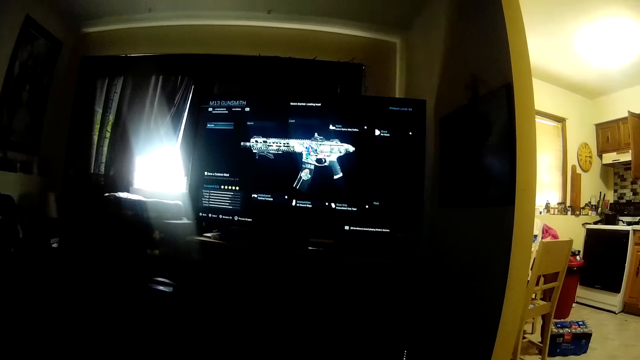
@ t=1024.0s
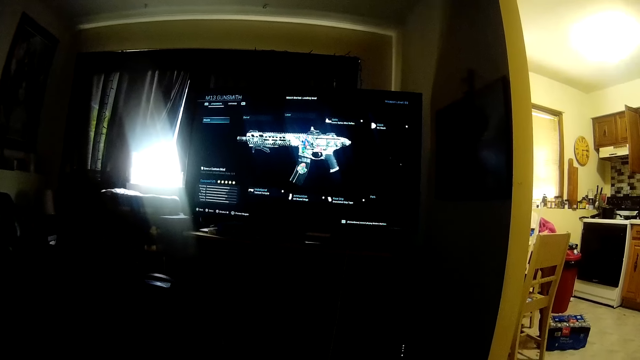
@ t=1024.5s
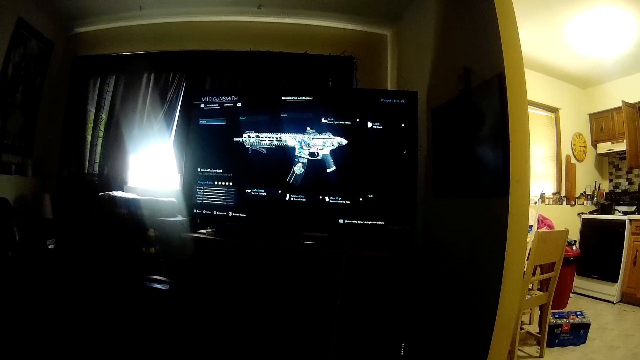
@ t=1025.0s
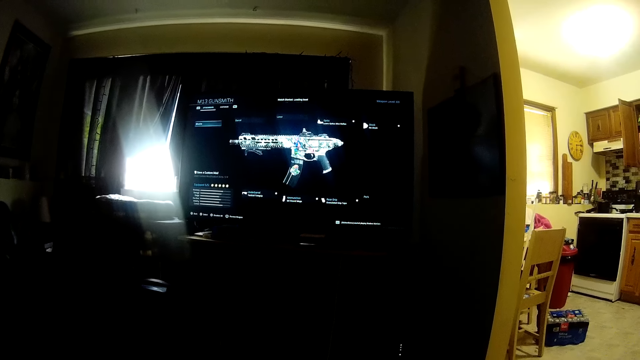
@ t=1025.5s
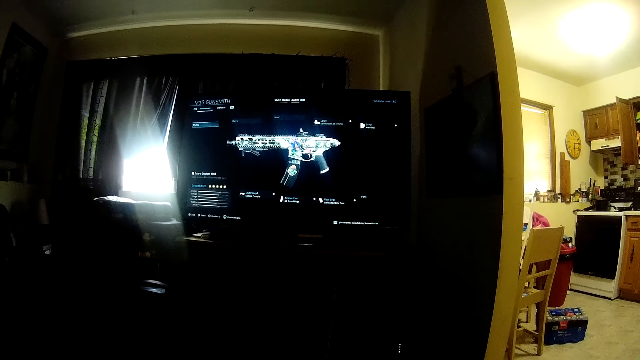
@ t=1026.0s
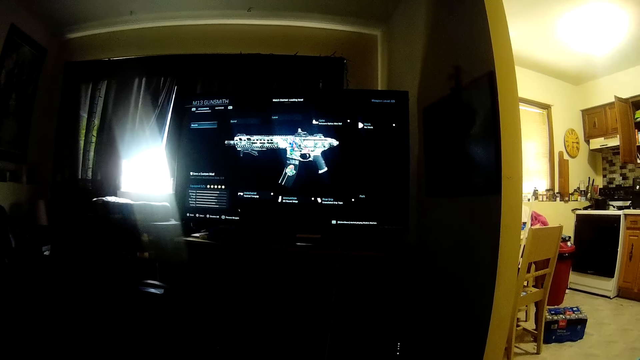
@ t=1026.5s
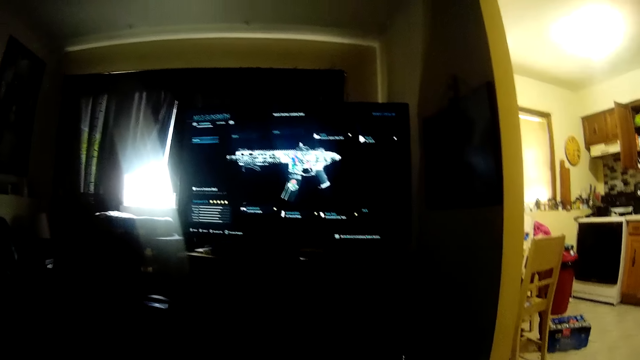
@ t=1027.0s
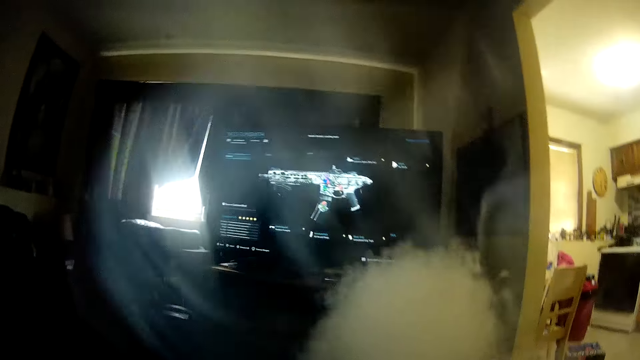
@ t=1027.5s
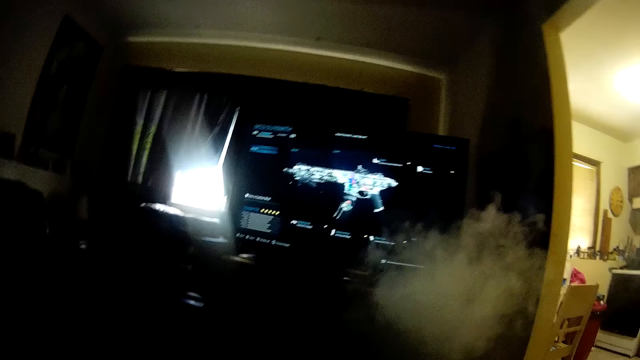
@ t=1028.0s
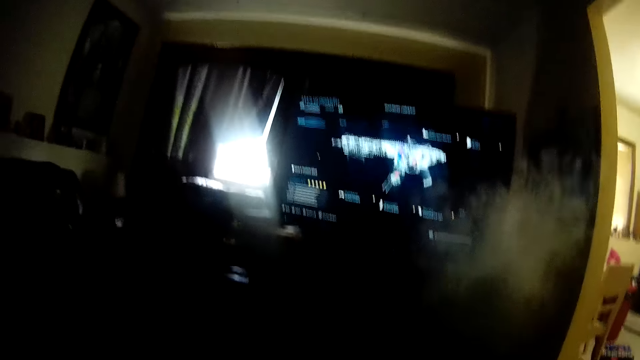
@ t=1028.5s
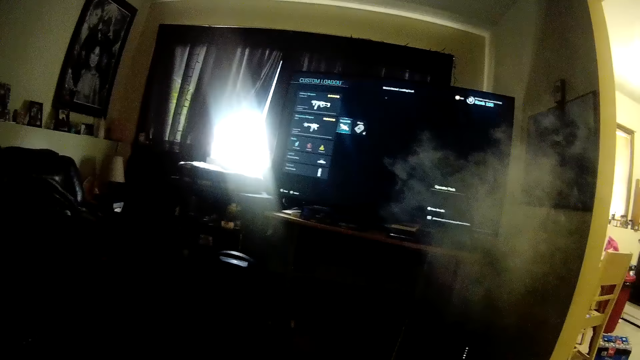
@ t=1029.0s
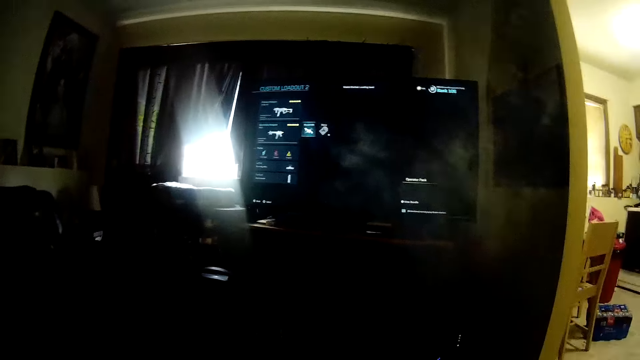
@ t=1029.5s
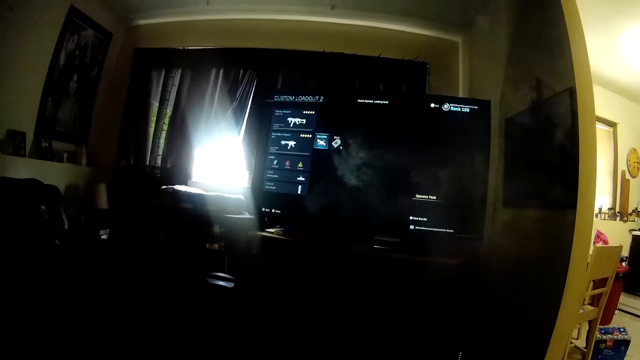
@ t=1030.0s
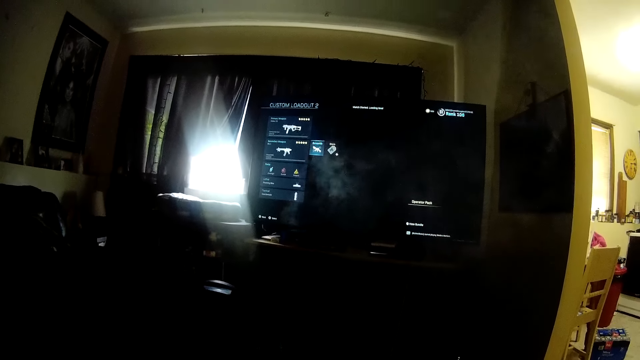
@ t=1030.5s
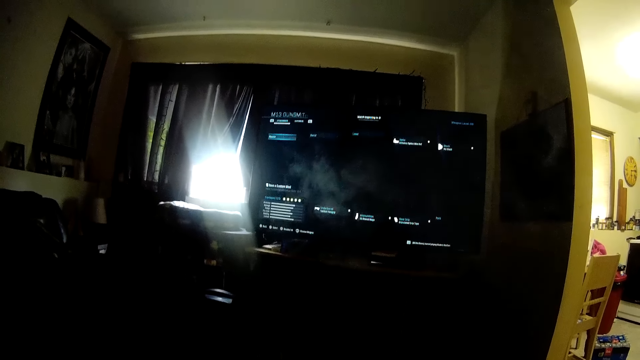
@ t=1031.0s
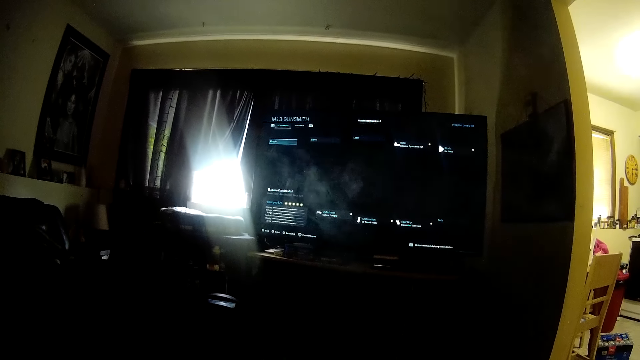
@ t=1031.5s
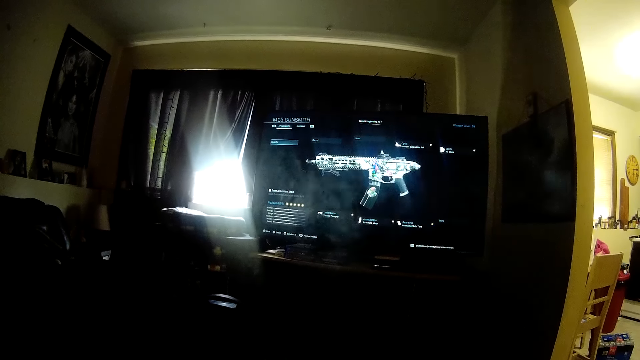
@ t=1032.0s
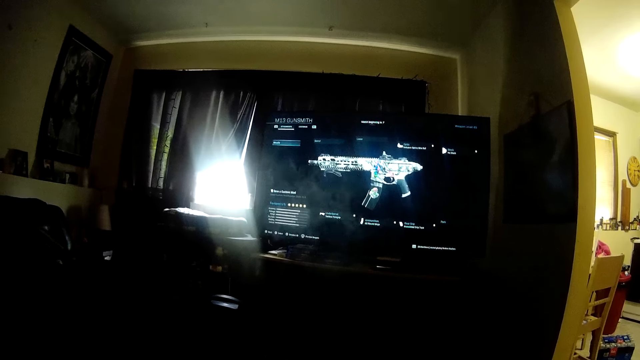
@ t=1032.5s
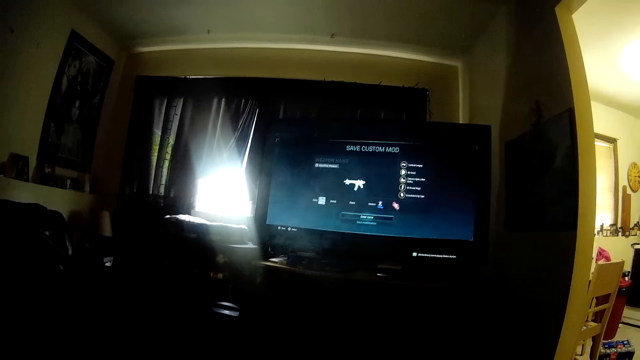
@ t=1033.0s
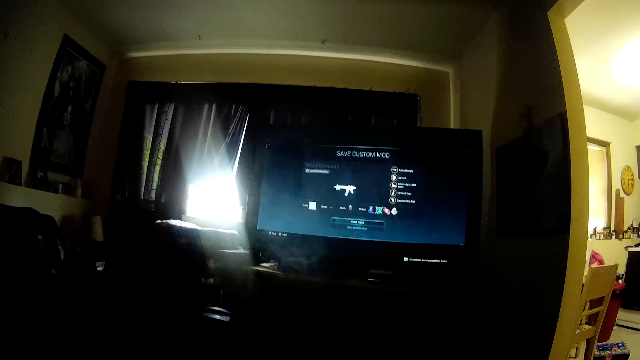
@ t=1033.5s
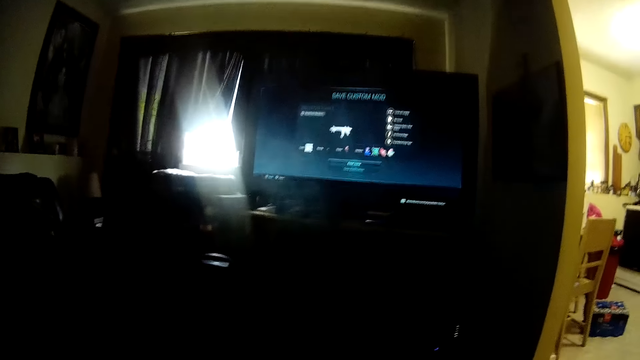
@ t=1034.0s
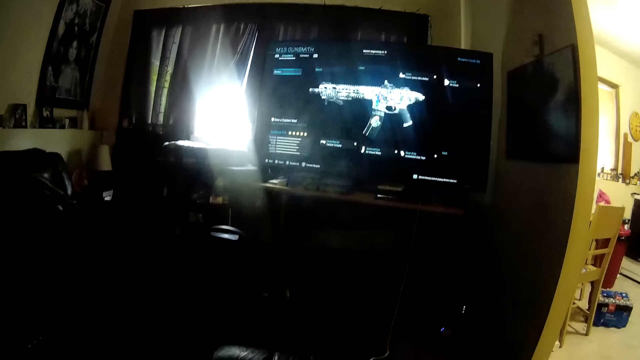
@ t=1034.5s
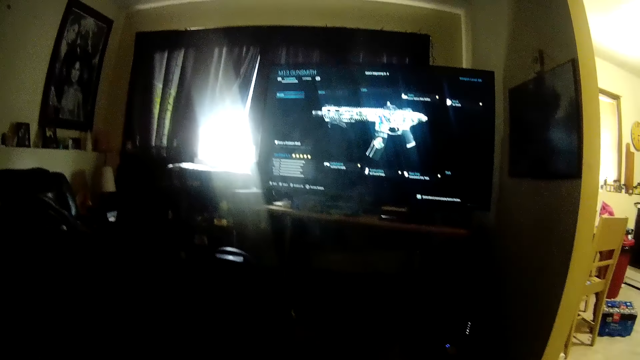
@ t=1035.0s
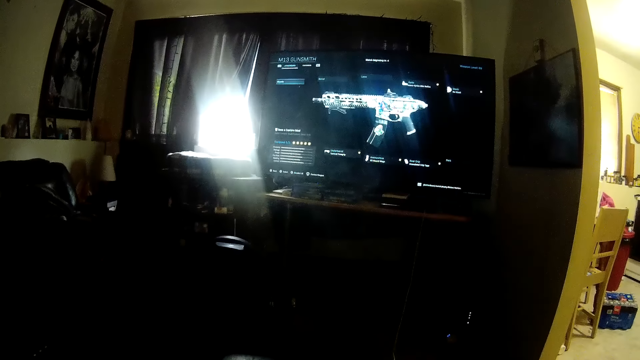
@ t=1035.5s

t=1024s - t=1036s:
The camera wearer looks at a television. They talk. They operate the television with a hand.

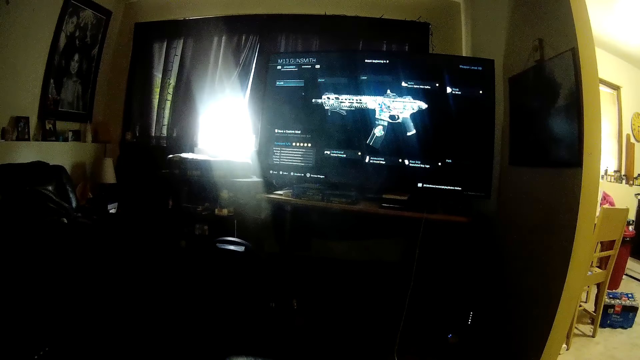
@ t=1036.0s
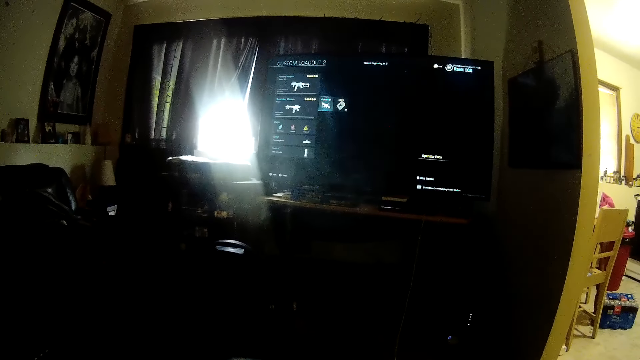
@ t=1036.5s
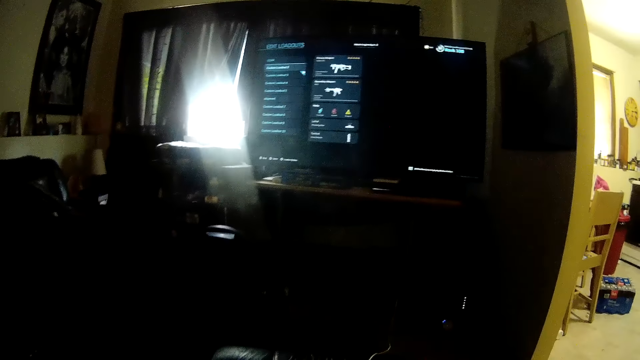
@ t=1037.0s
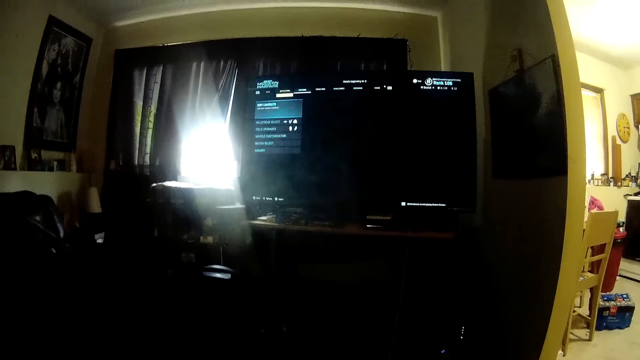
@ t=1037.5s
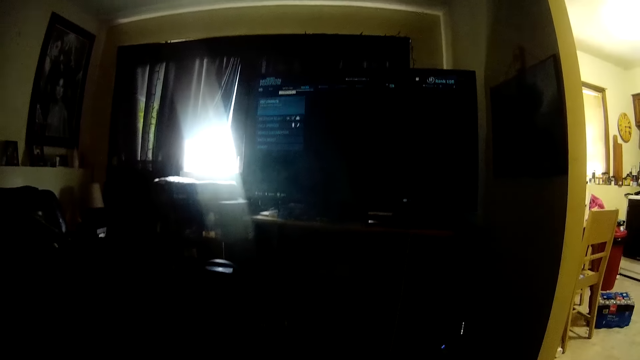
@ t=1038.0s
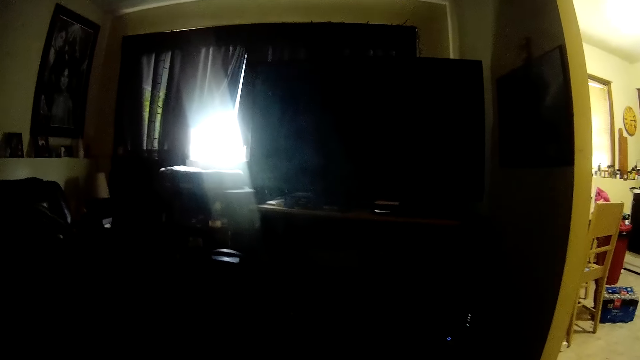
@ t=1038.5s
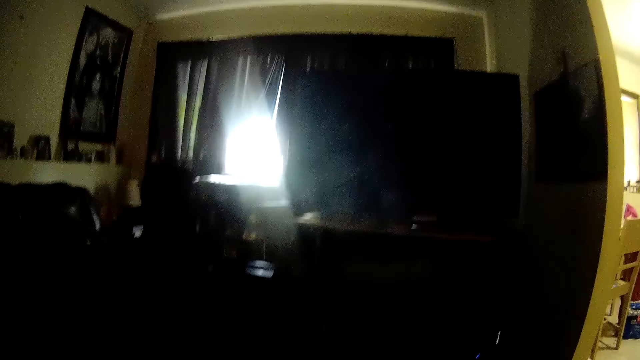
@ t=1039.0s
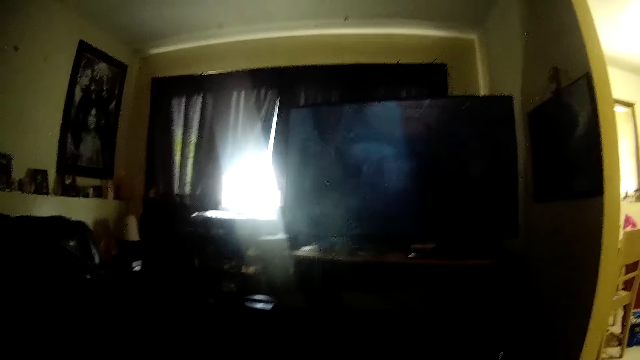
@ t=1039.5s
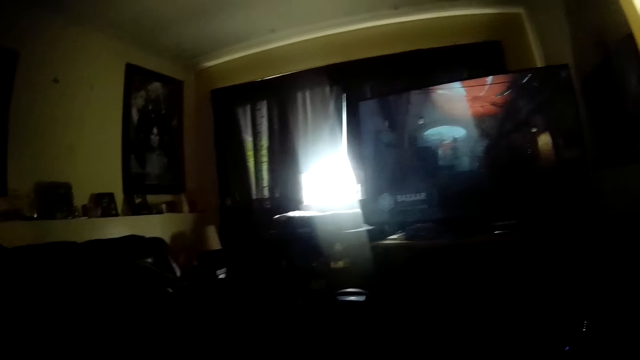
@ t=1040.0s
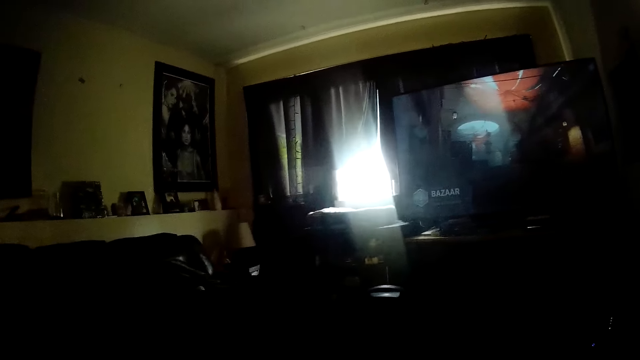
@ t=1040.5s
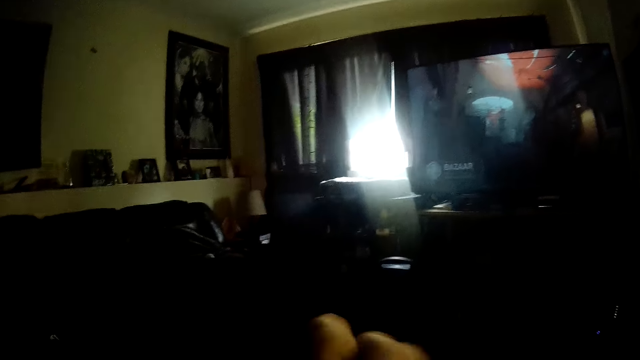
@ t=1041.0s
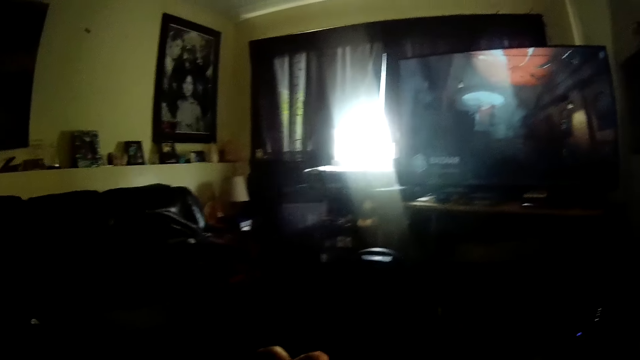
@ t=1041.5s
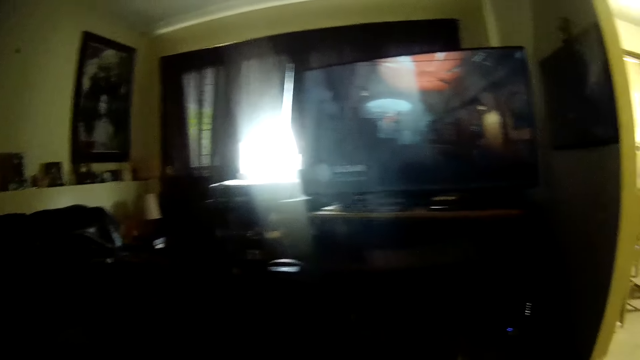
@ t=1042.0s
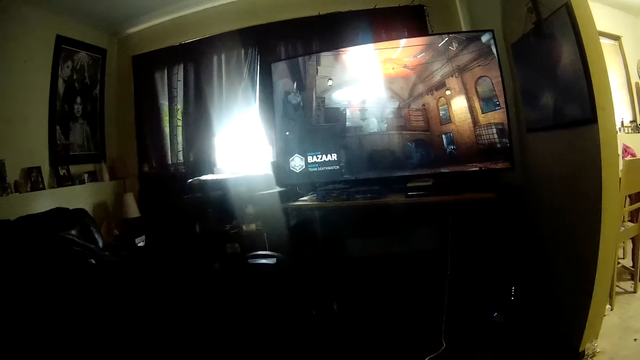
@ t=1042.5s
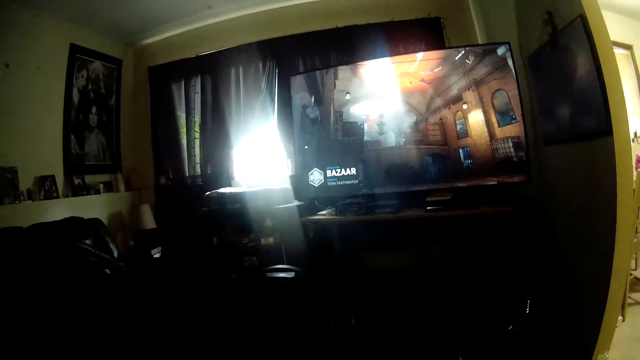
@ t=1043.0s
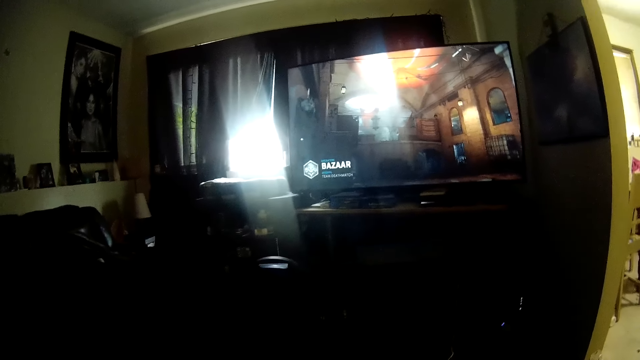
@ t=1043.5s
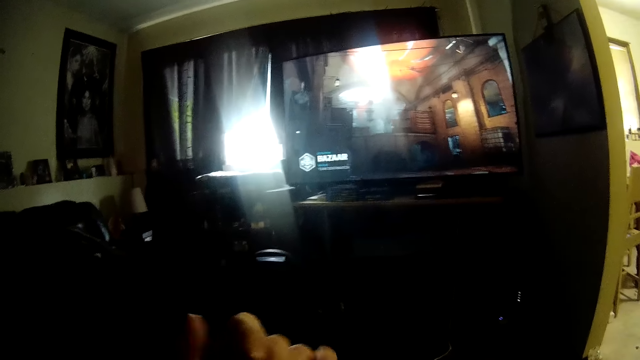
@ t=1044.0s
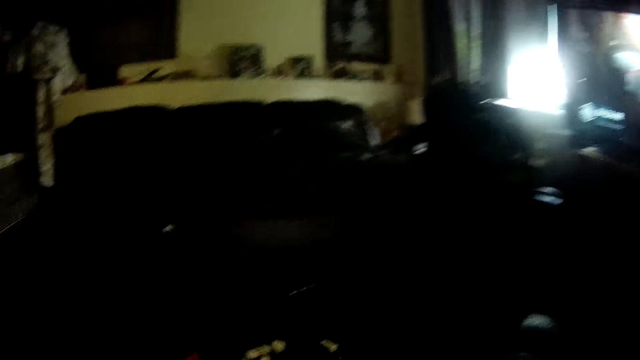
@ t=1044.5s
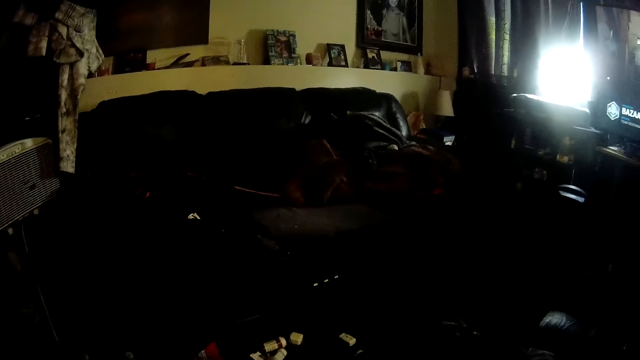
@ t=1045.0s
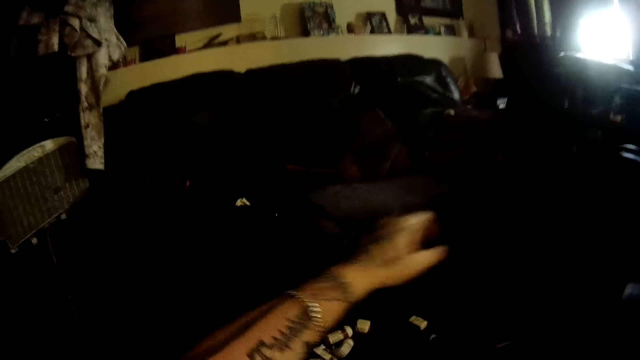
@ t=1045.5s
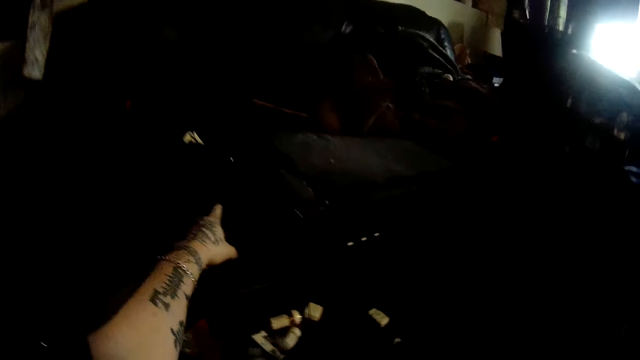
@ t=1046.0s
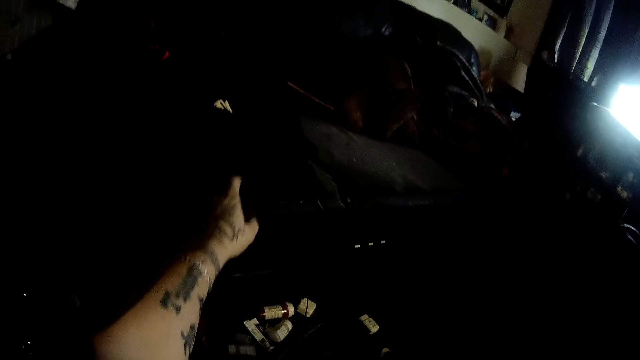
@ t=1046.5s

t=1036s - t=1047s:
The camera wearer looks around a room. He stretches a hand forward. He looks around the room. He touches a phone with his left hand.
